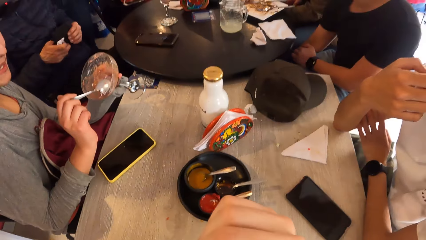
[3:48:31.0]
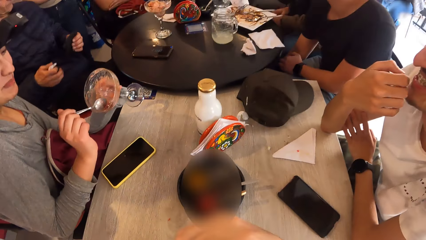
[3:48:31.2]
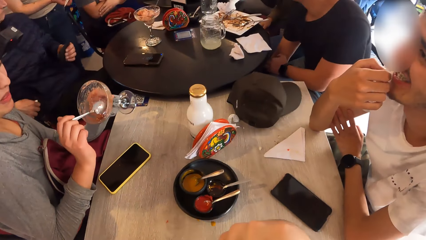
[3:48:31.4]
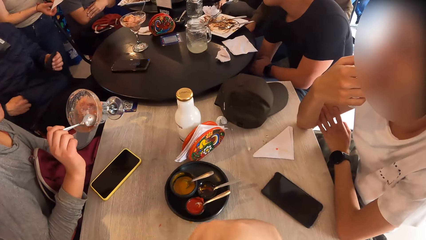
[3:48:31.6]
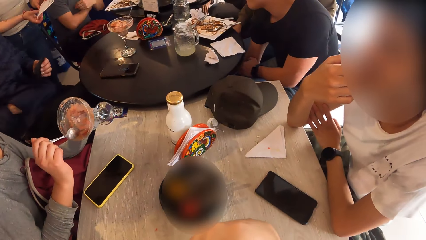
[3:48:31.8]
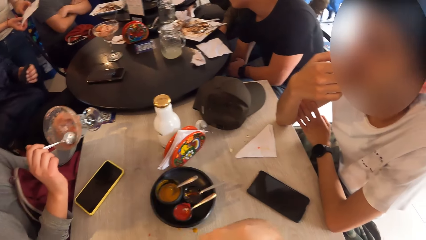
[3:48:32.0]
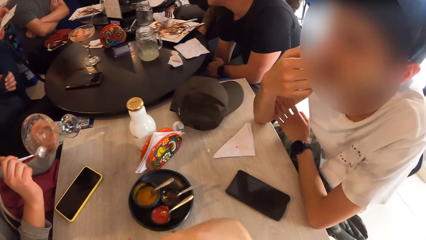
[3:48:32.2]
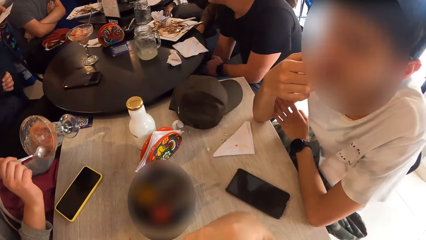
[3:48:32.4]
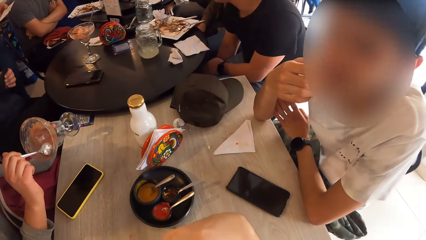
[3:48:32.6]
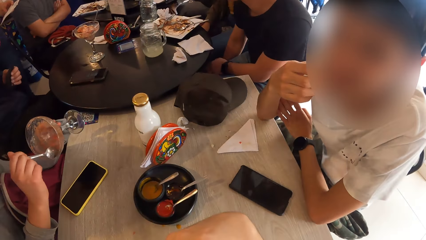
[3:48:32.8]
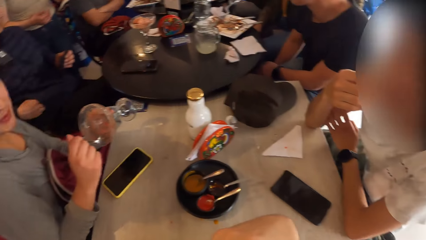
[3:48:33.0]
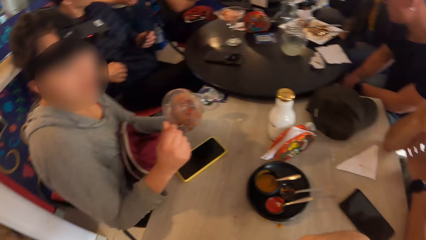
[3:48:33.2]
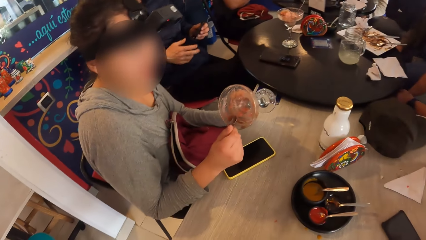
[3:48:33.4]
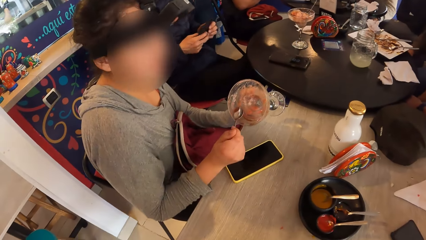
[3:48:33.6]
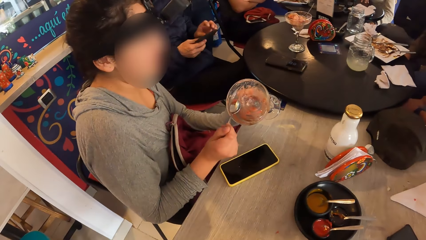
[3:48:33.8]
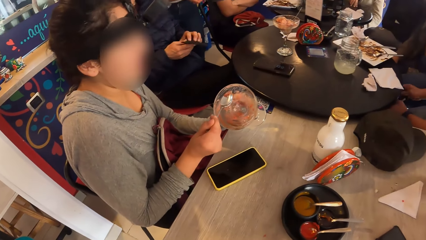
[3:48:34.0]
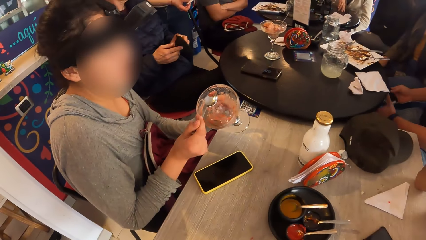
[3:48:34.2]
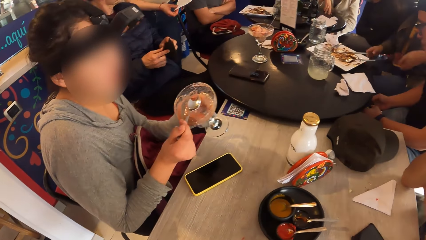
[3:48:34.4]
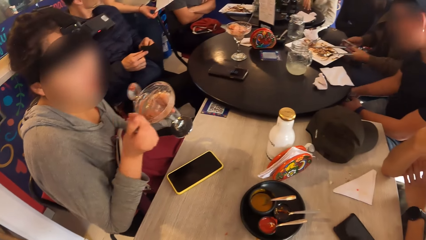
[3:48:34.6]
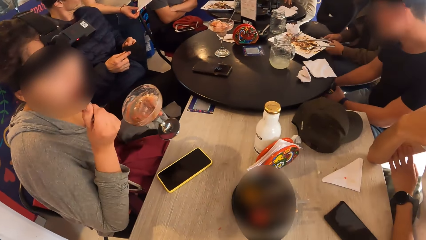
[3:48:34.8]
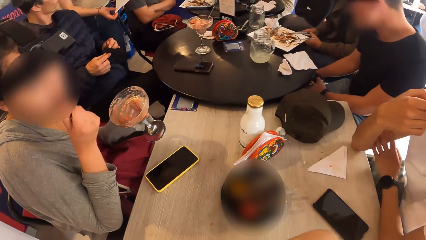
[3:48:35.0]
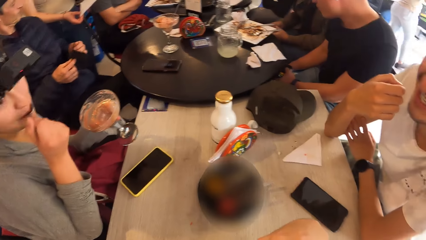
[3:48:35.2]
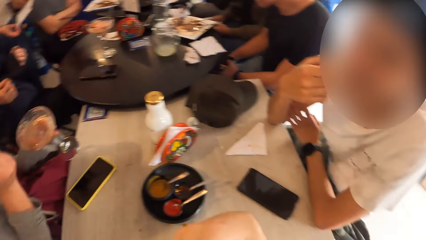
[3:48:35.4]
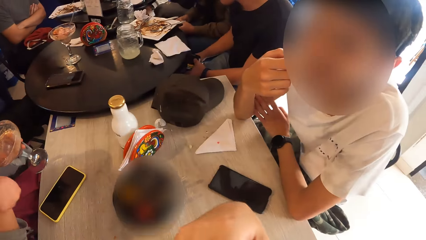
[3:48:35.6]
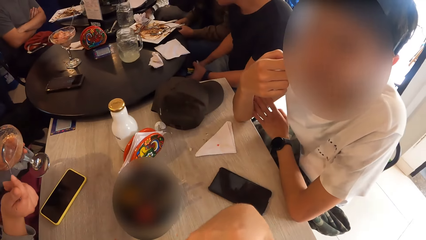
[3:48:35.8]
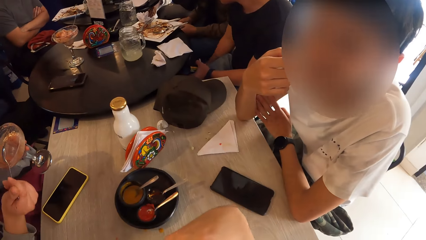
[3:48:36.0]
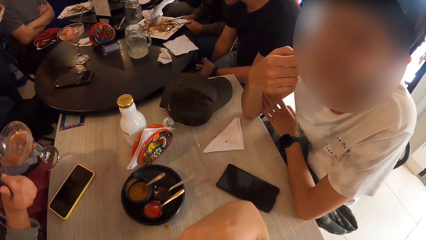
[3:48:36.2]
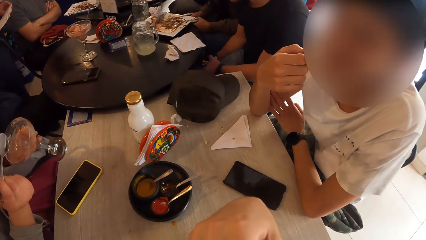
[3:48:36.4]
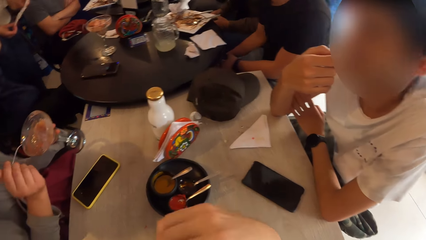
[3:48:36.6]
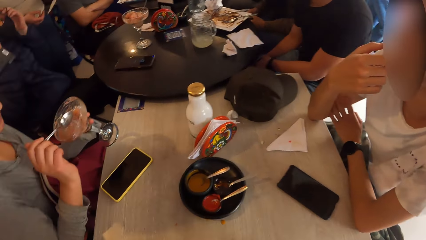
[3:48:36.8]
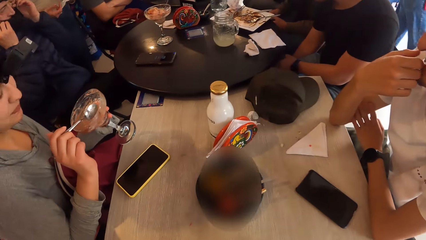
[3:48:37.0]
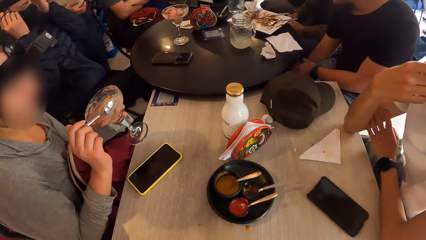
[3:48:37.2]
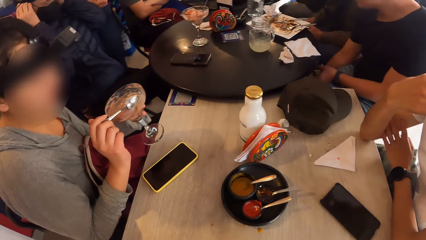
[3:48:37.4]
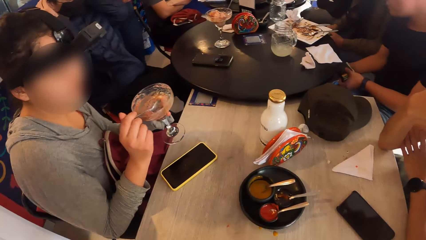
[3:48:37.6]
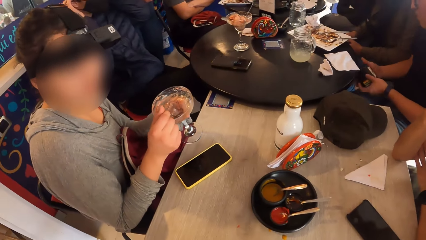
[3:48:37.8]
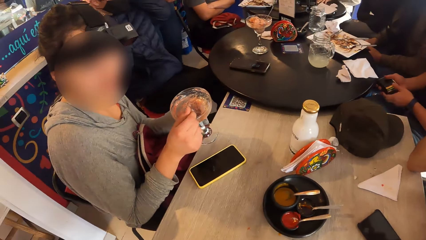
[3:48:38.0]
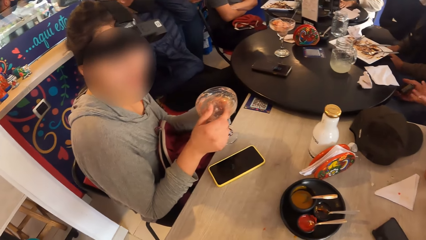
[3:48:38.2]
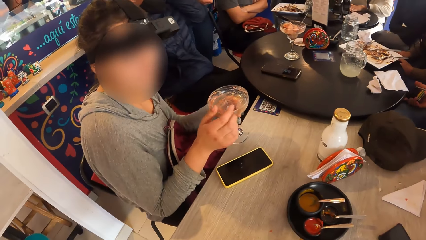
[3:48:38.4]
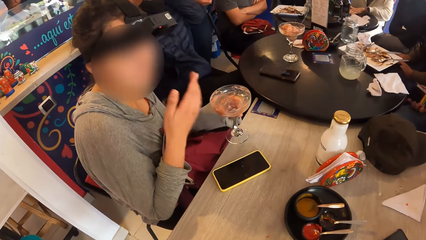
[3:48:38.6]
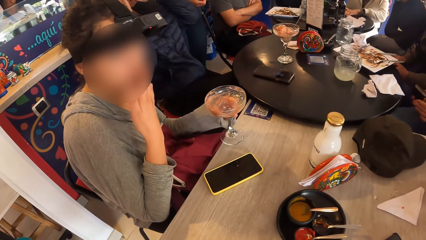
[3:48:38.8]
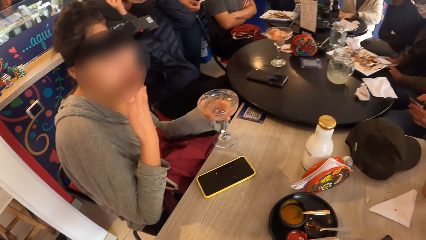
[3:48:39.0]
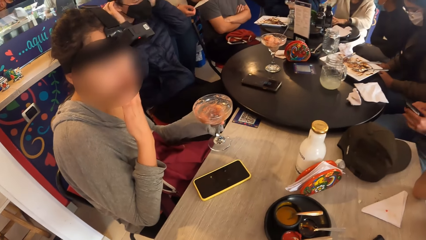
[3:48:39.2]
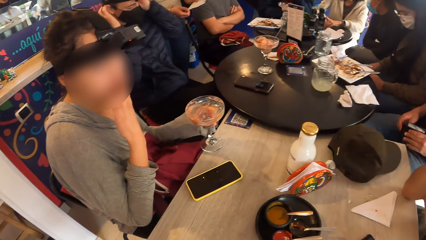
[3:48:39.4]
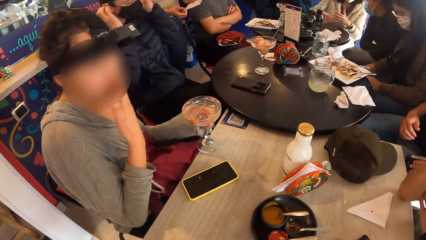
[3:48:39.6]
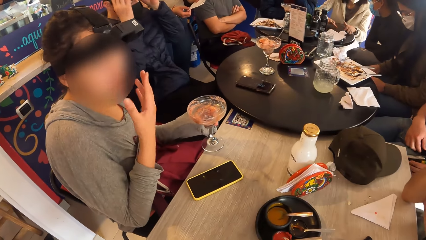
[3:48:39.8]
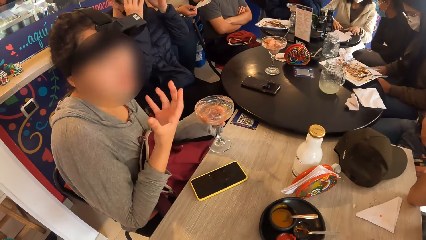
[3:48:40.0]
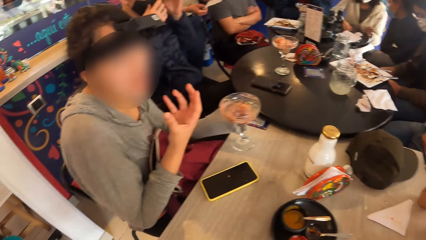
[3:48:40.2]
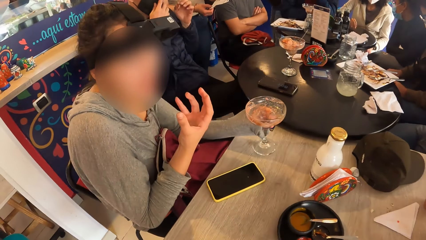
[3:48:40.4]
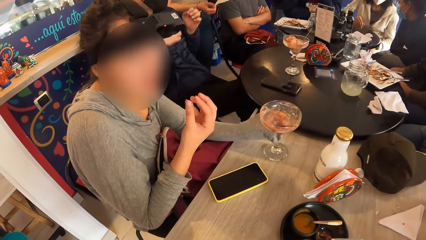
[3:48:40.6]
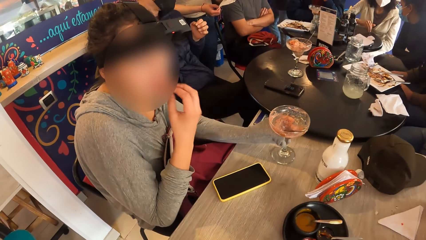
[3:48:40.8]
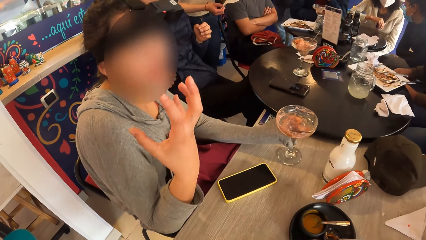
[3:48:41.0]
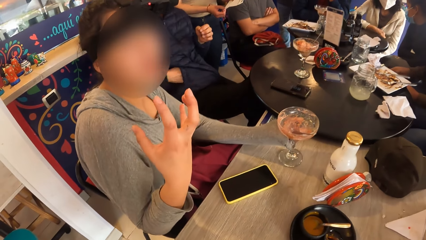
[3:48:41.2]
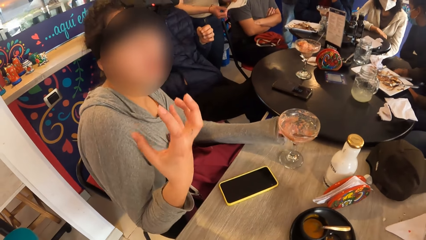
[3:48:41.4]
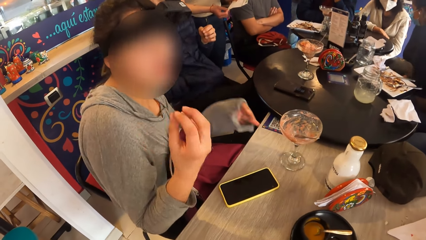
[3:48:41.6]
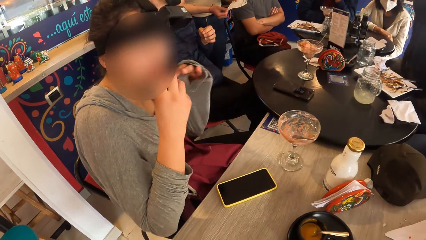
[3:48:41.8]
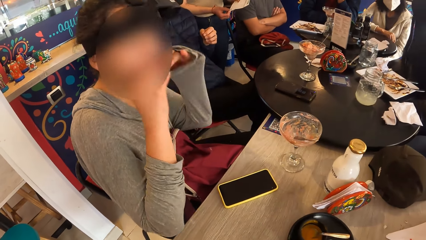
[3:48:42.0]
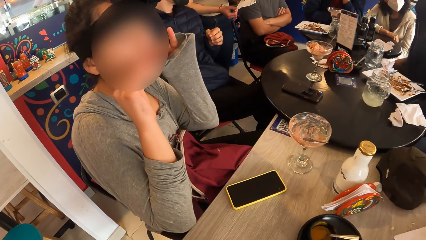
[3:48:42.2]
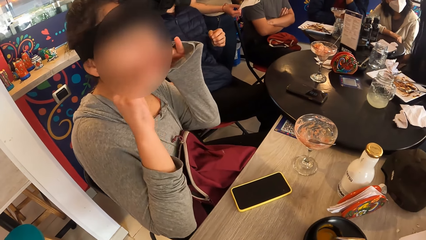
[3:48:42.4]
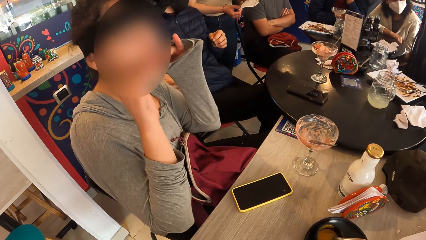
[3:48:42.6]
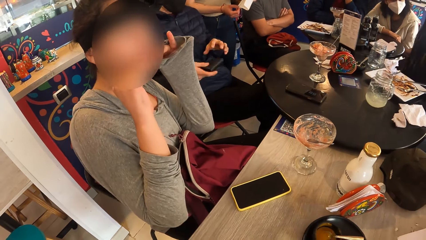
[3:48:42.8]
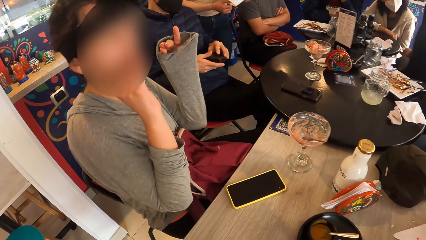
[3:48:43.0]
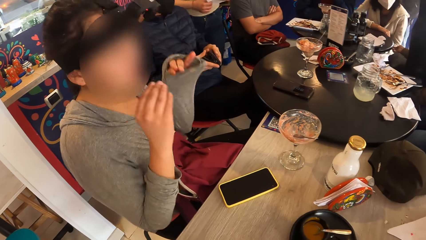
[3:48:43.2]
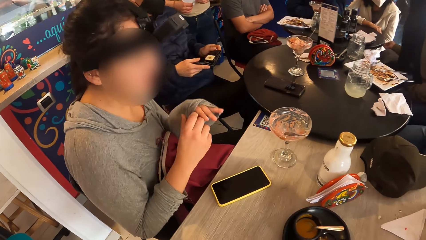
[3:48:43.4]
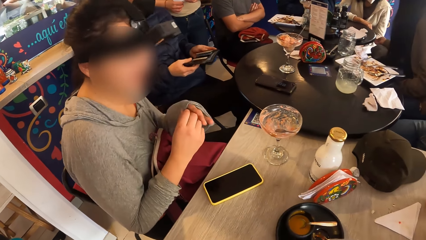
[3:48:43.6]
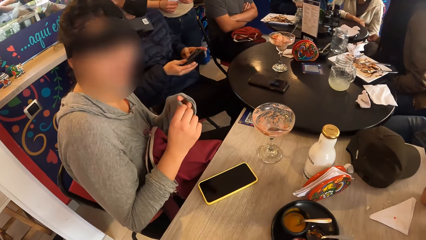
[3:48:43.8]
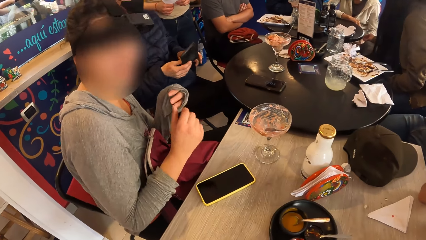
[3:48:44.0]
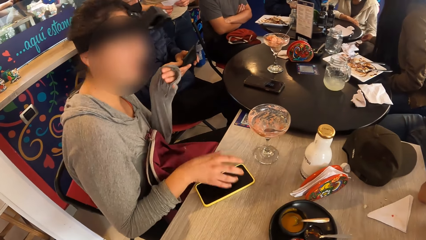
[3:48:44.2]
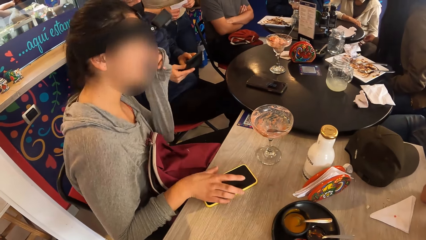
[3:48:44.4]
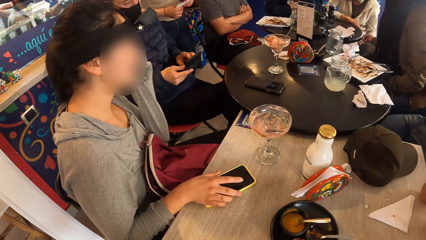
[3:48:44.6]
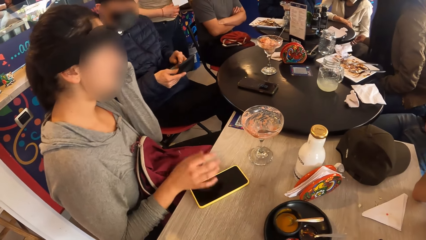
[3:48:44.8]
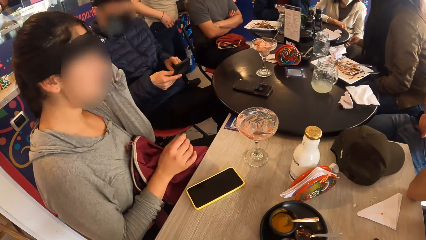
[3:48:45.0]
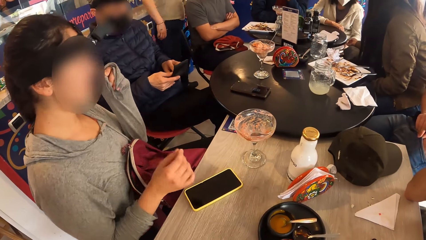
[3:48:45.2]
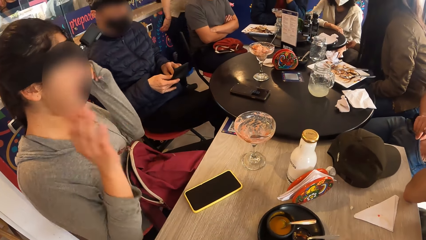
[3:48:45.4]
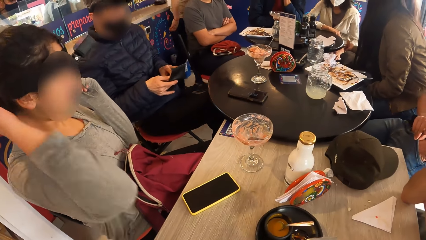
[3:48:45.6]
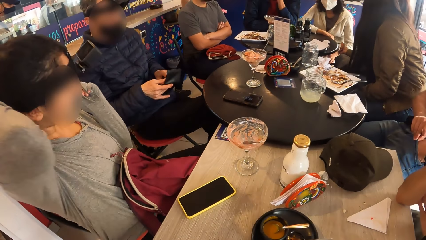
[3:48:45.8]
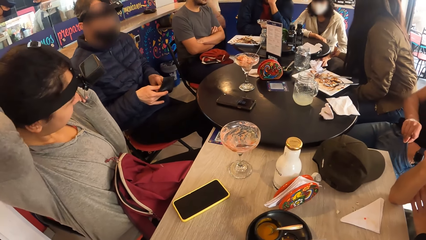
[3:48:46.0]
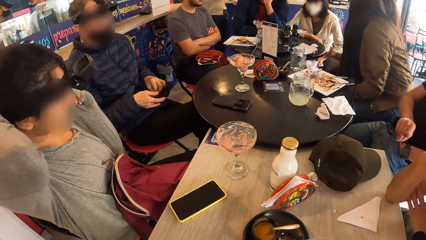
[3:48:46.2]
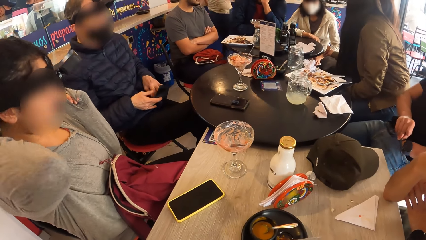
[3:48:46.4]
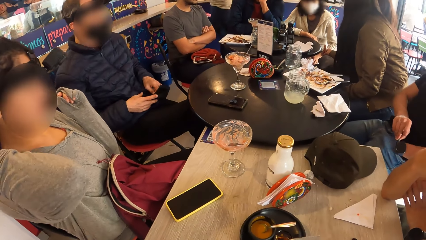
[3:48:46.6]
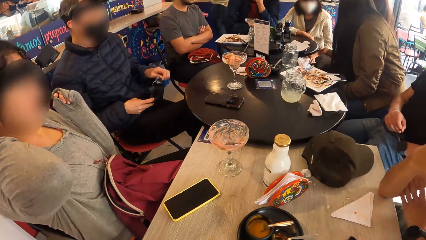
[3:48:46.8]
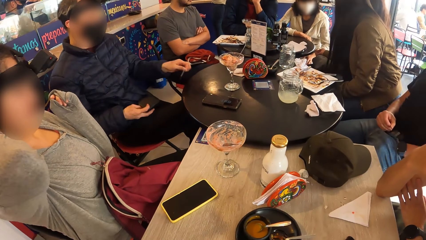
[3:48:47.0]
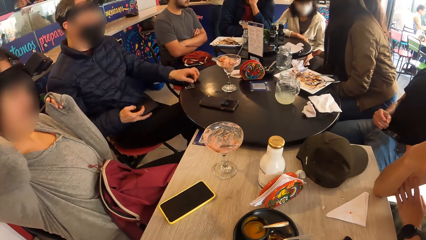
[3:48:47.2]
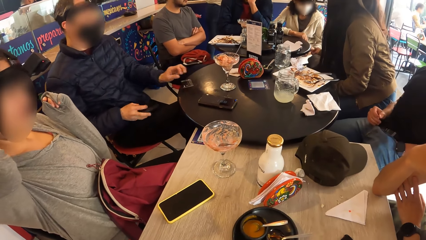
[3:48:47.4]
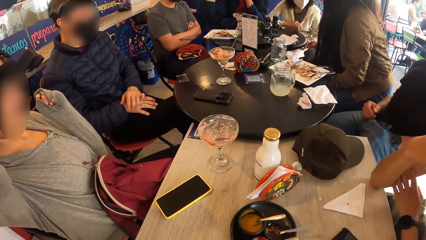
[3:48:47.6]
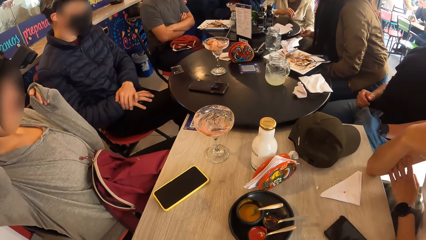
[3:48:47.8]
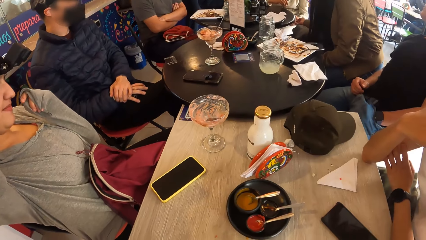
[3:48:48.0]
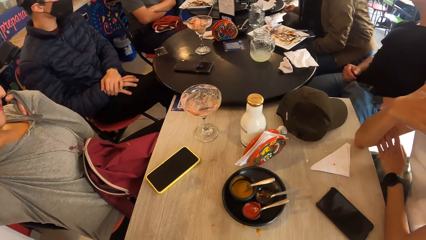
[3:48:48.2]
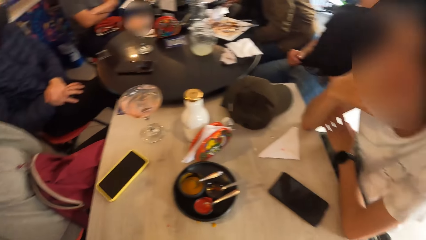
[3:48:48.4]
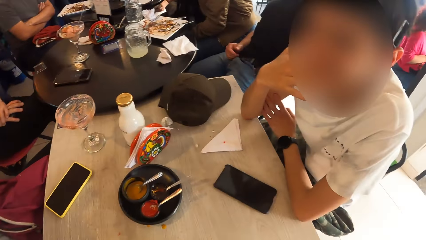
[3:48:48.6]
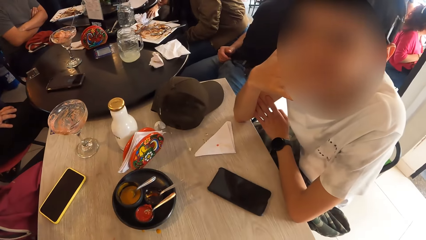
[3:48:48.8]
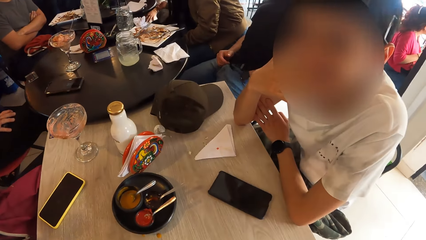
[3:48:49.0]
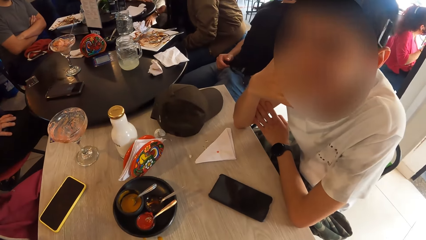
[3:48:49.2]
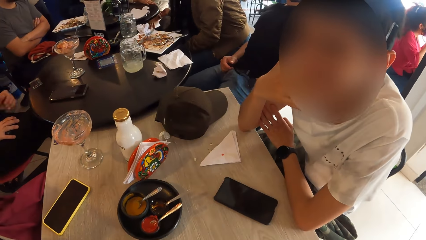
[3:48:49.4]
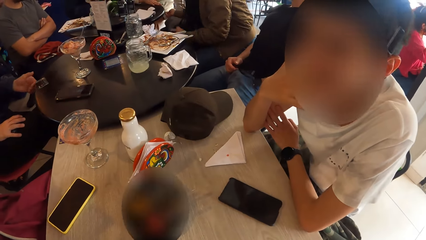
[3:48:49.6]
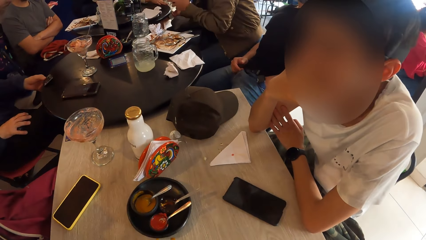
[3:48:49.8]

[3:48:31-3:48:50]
A man passes a face mask from his left hand to his right hand. The man opens the face mask with both hands. A woman eats the fruit from the parfait glass with a spoon in her right hand. The man wears the face mask with both hands. The woman touches her face with her right hand. Another woman interacts with another man and another woman. The first woman drops the parfait on the table with her left hand. The first man puts his right hand into his jacket pocket. The camera wearer converses with a woman. Another woman touches her face with both hands. The first man passes a wallet from his left to his right hand. The man opens the wallet with both hands. The first woman touches the phone on the table with her right hand. The first man brings out an ATM card from the wallet with his left hand and drops the ATM card on the table with his left hand. The camera wearer looks around.
